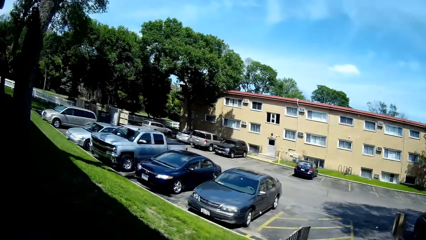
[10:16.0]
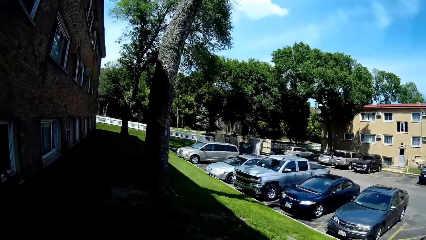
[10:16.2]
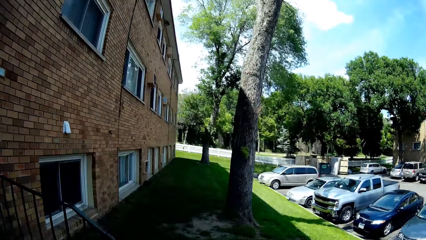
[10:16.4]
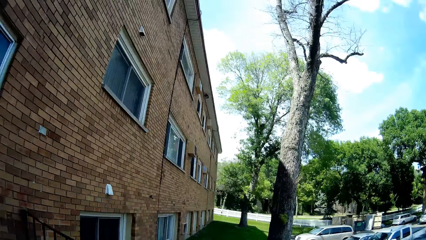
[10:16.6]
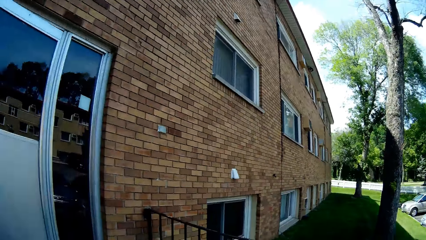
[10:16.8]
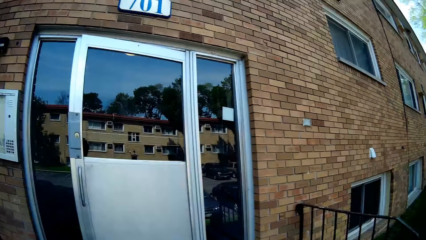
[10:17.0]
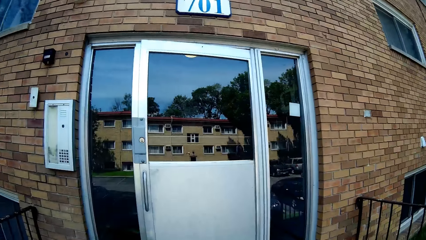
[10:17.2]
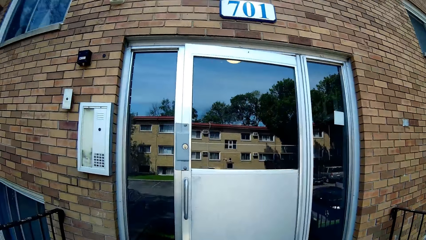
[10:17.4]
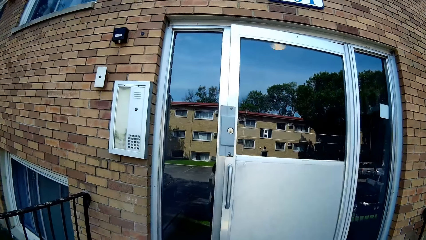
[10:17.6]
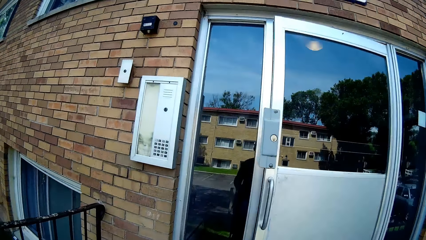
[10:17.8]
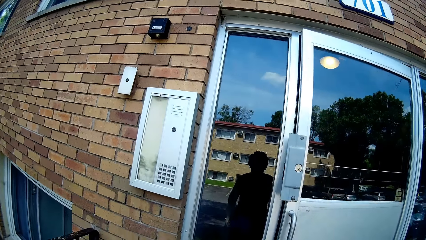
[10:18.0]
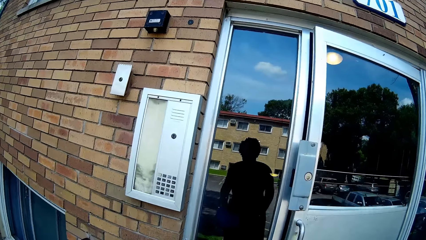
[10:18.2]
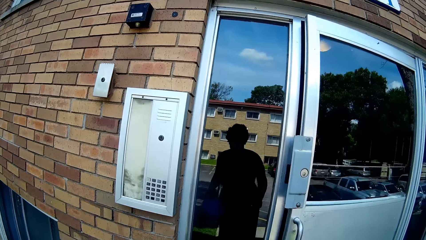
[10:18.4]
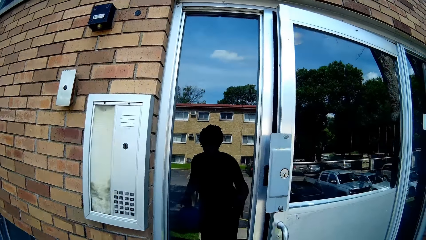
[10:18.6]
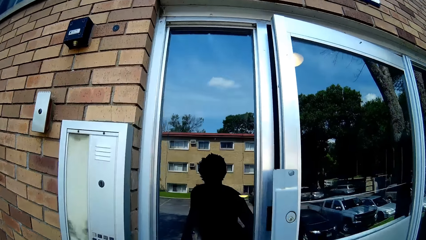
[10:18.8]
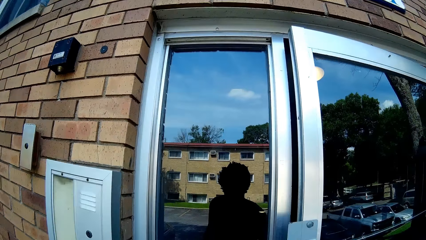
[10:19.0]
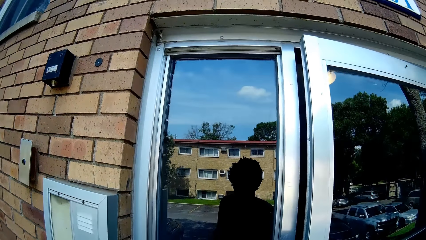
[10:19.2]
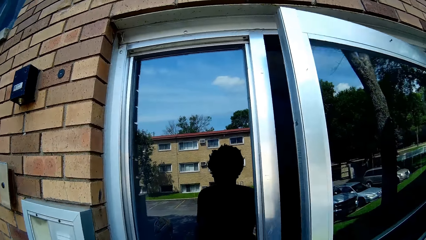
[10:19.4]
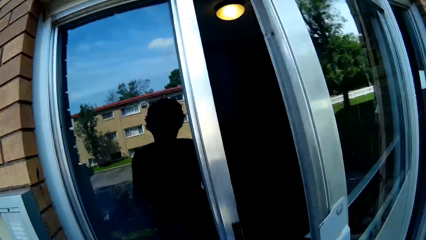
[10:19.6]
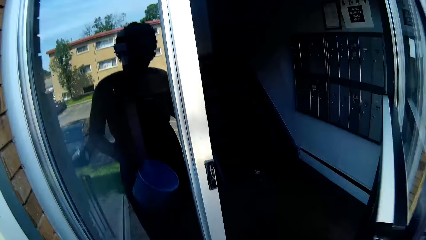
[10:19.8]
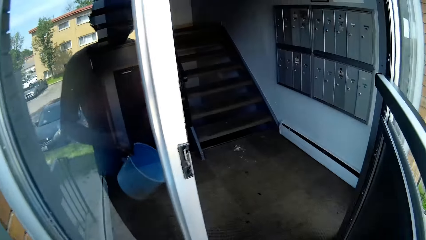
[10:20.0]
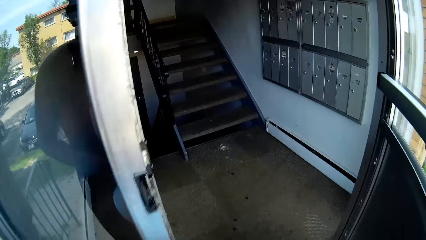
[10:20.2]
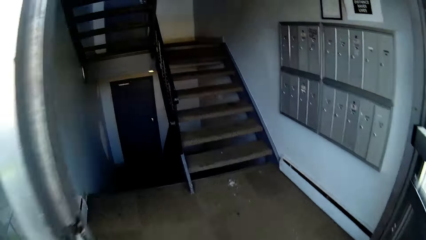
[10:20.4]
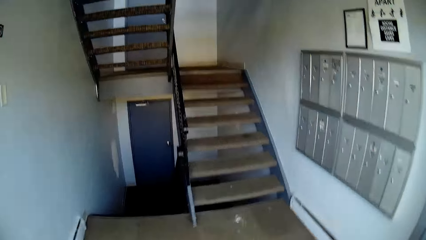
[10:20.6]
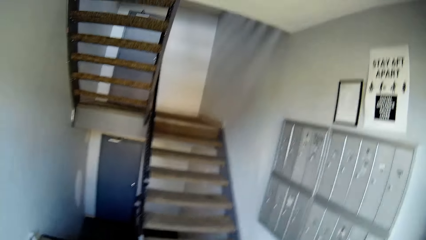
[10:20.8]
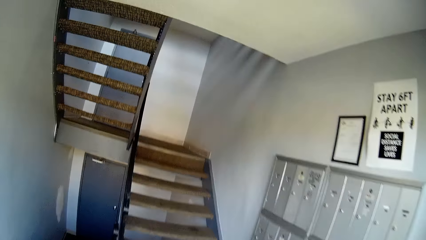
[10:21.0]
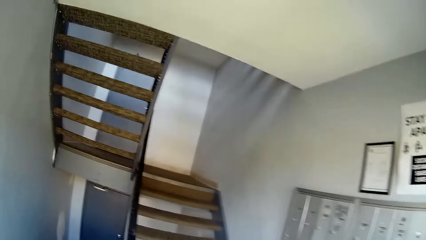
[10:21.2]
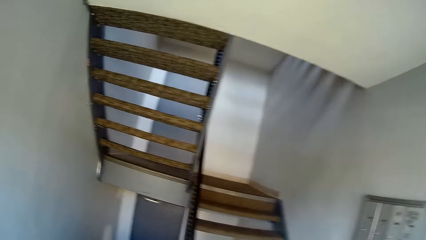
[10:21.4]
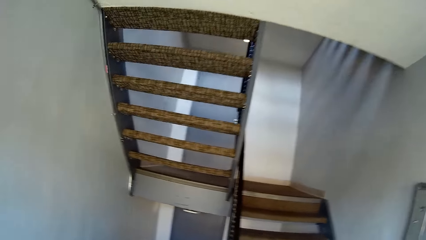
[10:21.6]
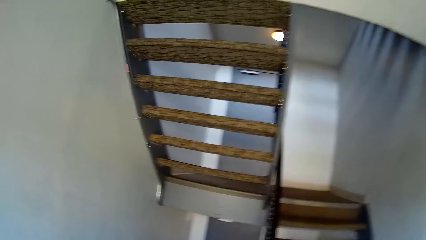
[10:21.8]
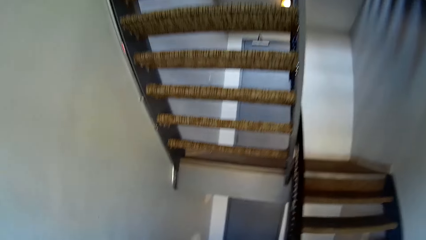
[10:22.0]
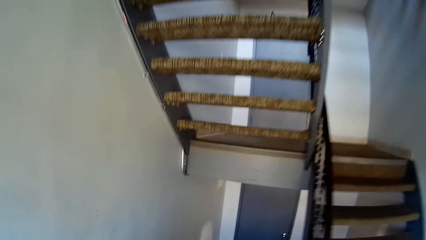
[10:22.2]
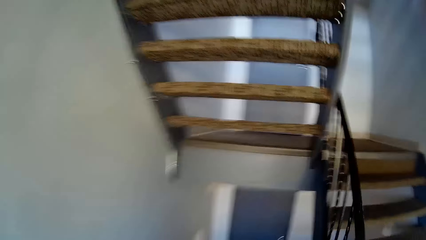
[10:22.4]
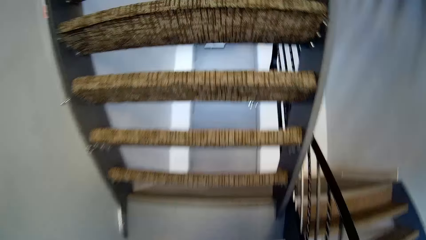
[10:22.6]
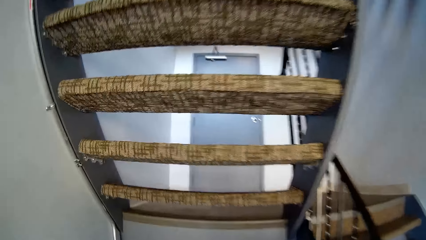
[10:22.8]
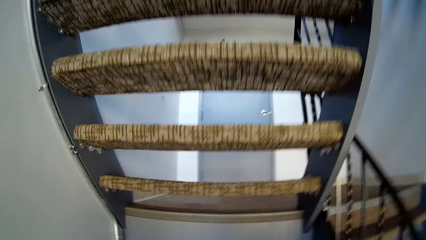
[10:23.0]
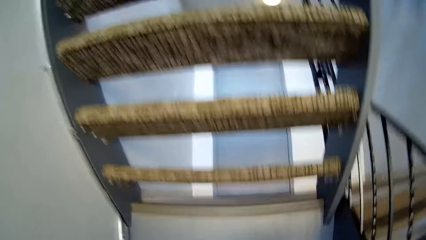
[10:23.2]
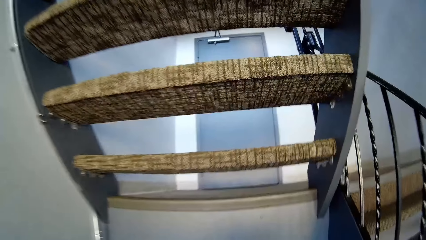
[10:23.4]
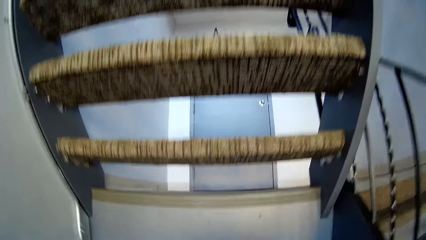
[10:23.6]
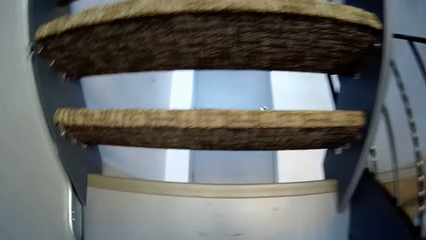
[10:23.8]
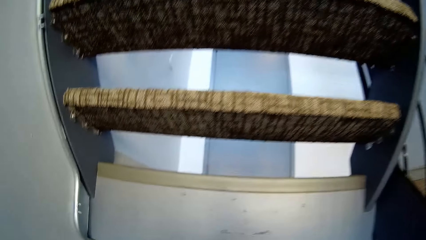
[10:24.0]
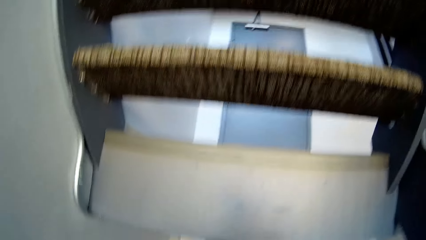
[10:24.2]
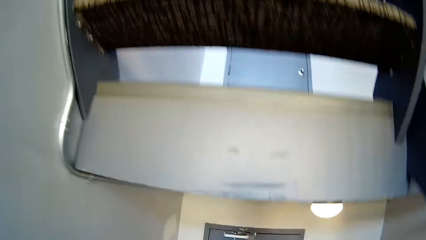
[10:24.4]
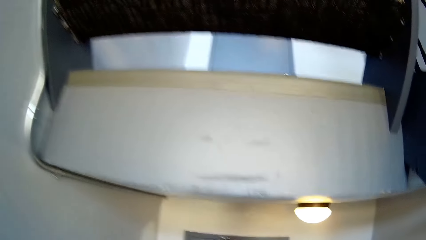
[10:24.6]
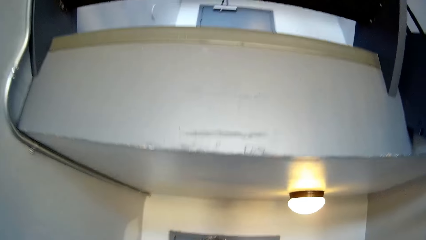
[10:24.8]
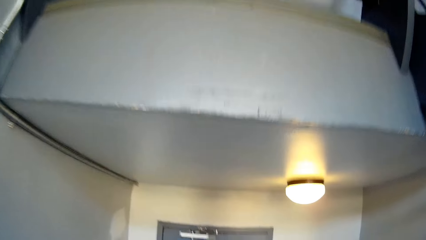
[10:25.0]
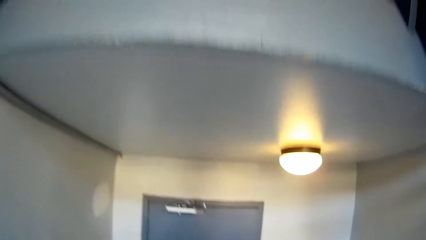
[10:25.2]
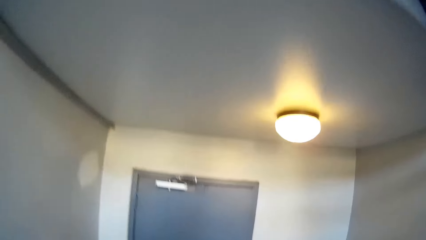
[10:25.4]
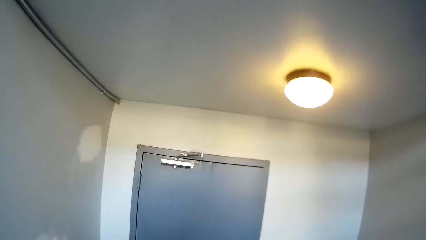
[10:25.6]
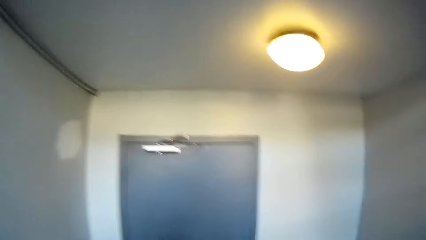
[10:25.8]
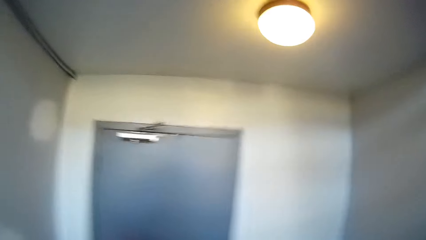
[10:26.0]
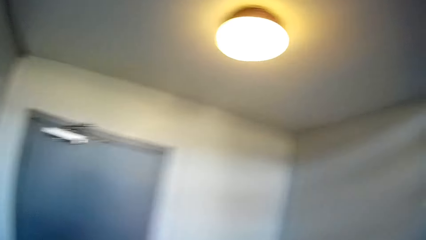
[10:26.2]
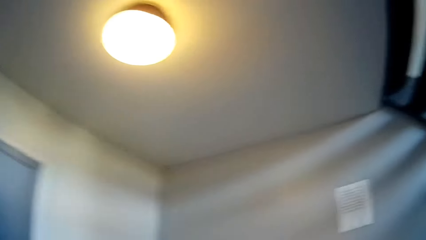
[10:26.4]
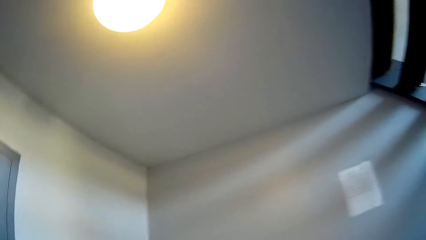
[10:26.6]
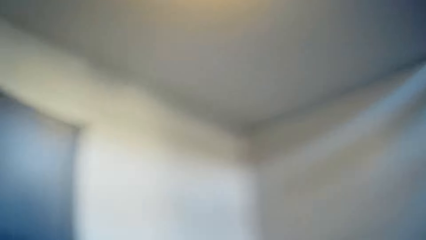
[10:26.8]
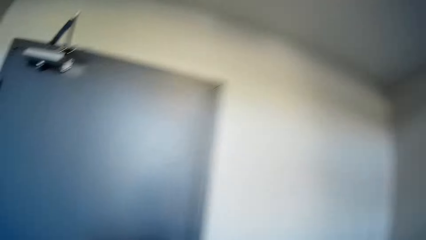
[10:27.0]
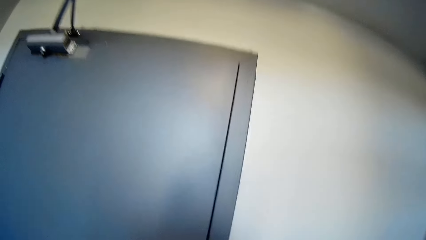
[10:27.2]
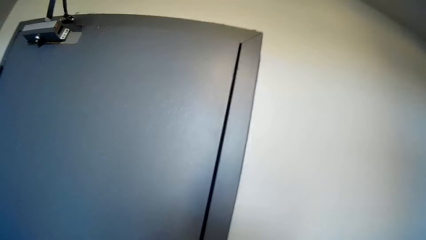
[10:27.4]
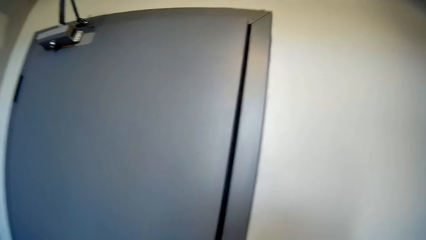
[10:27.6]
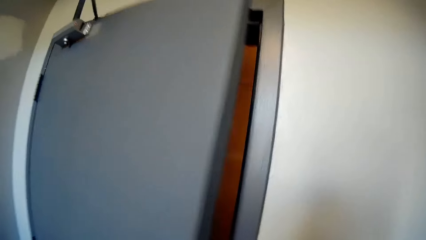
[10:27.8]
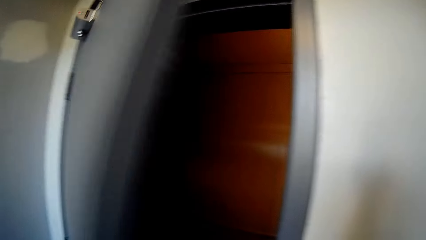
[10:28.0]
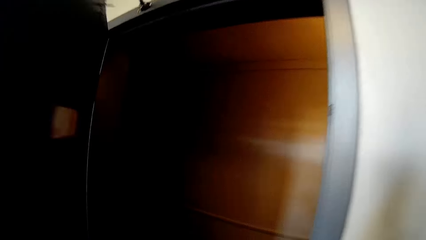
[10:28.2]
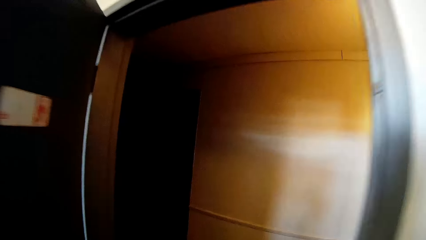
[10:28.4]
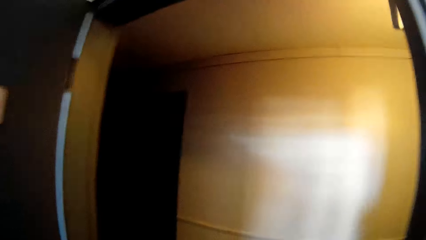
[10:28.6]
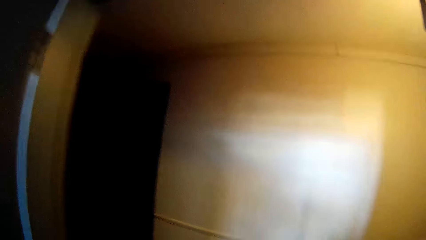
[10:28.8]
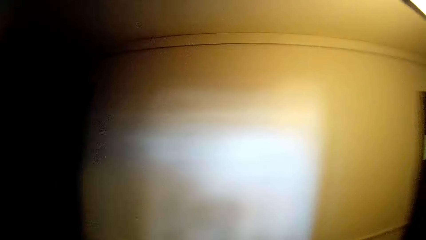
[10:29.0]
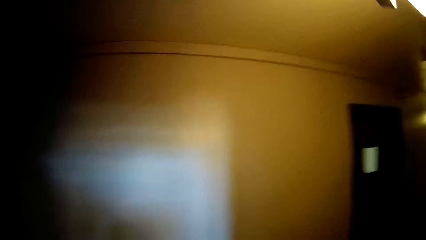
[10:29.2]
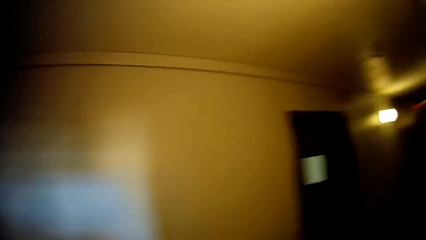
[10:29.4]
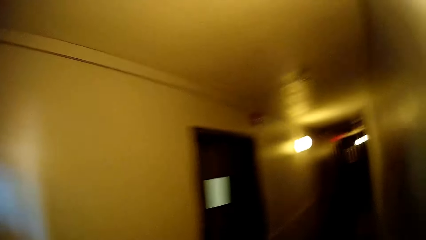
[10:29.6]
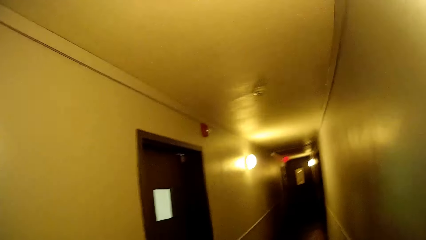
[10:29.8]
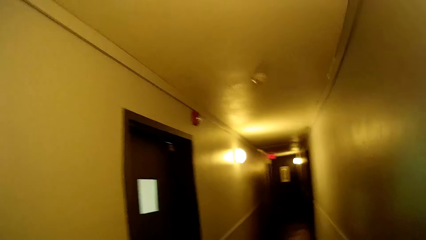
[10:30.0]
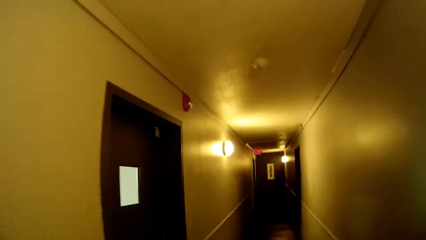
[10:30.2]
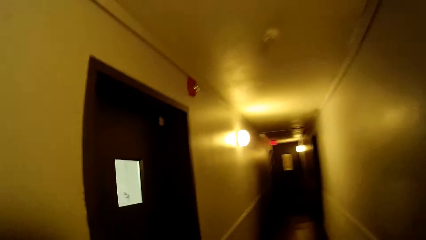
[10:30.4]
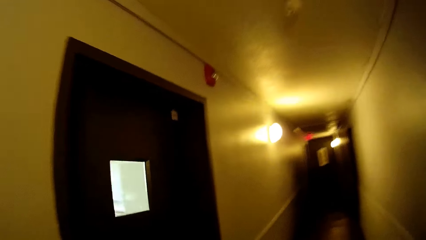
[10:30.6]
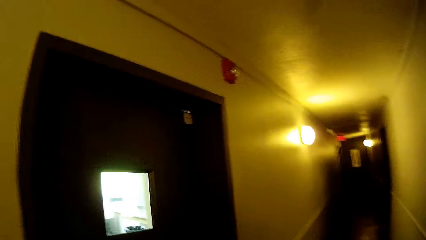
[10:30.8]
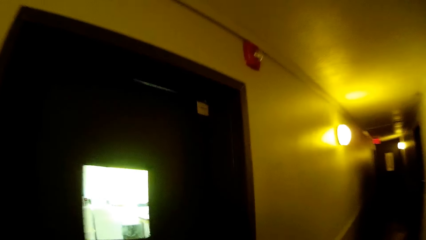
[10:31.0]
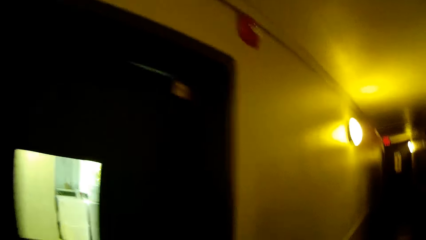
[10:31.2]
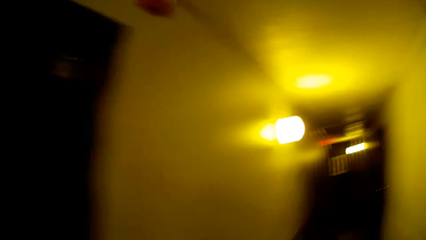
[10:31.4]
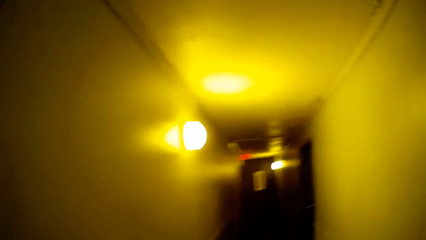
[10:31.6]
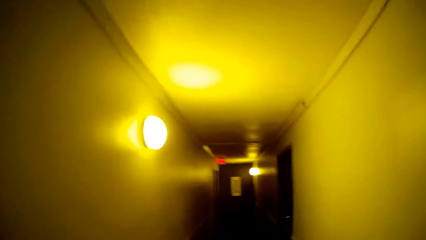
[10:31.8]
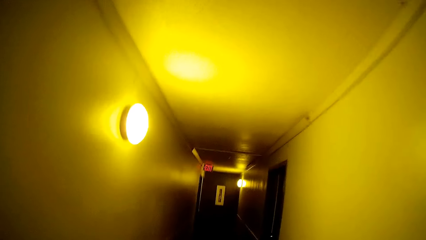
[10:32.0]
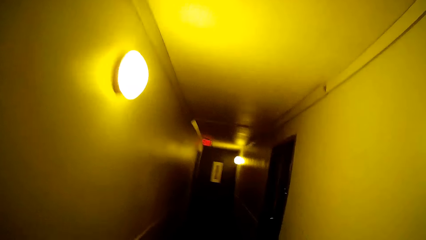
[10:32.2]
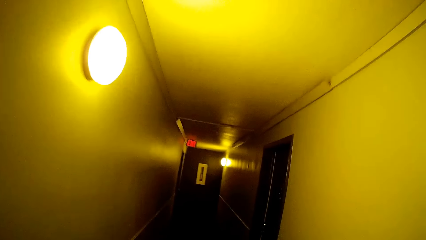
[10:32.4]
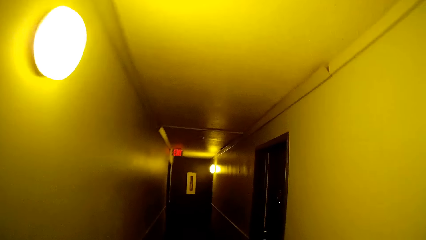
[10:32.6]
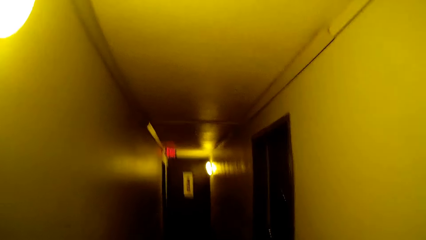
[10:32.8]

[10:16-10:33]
The camera wearer opens a door with her right hand. She walks around the room and walks into the house. She walks down the stairs. She opens a door in the house. She walks around the room and walks into a passage.
